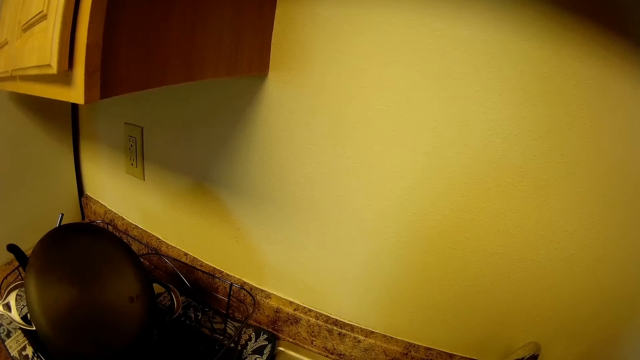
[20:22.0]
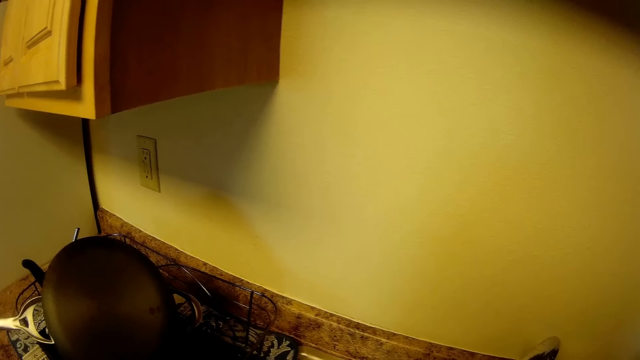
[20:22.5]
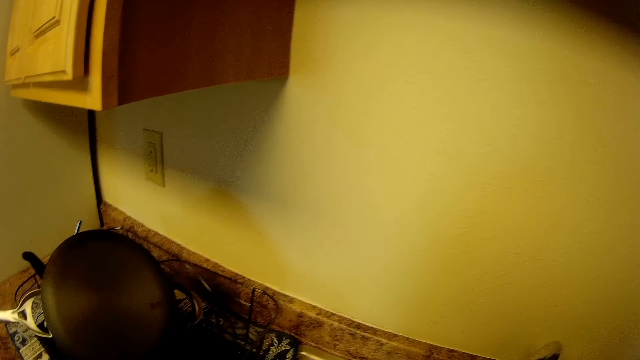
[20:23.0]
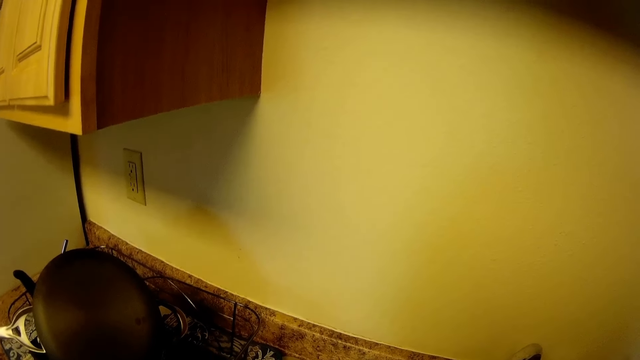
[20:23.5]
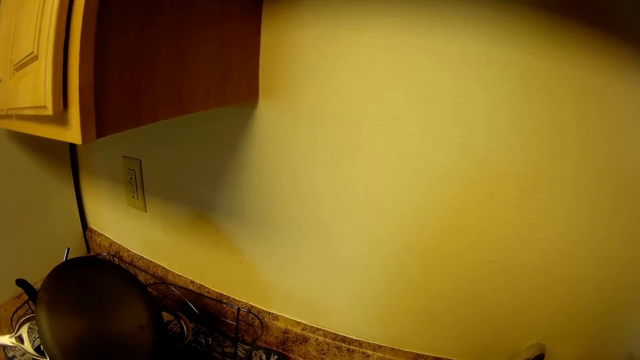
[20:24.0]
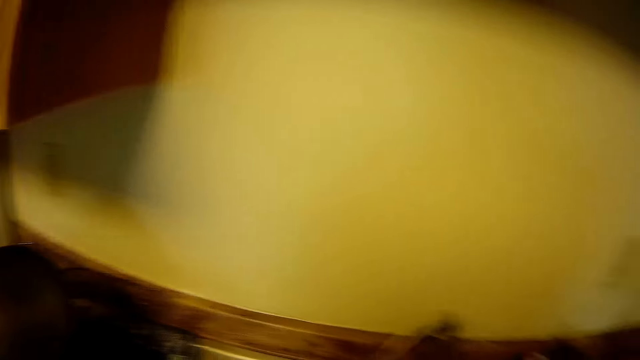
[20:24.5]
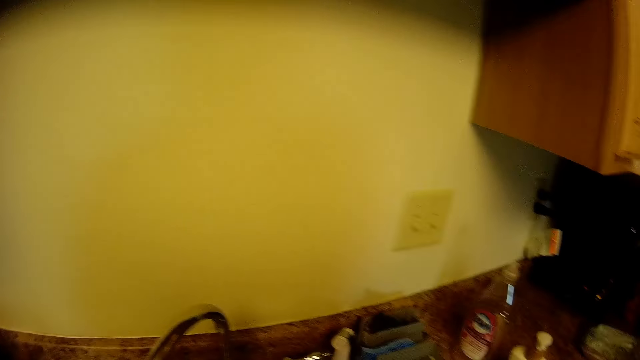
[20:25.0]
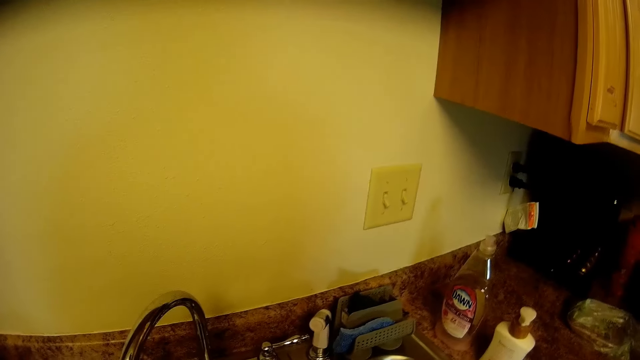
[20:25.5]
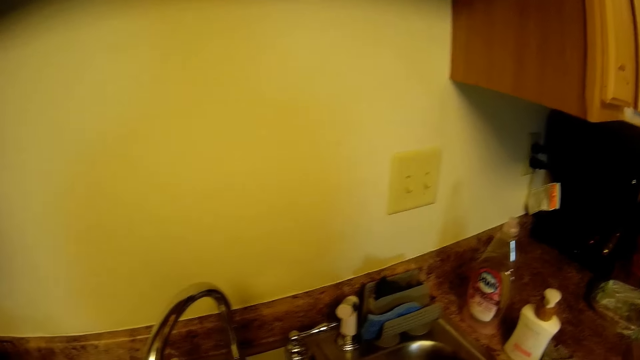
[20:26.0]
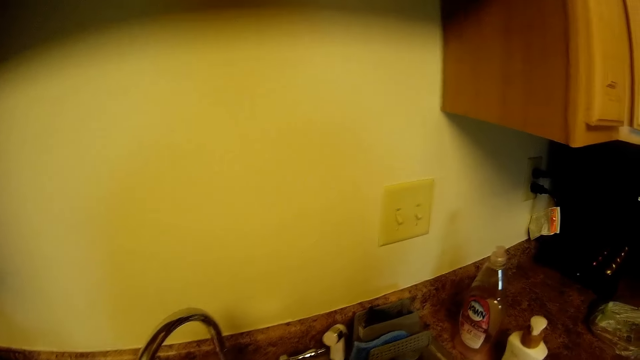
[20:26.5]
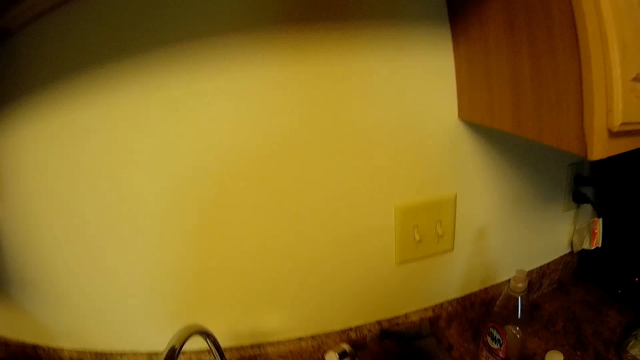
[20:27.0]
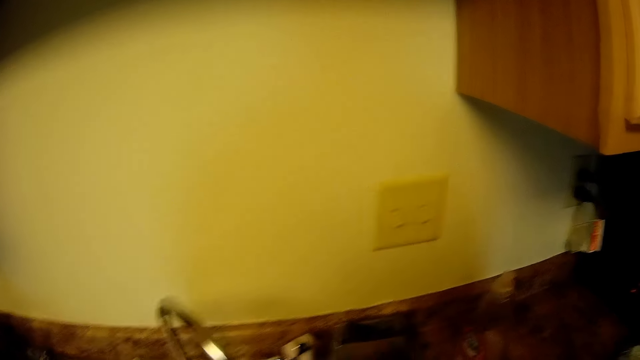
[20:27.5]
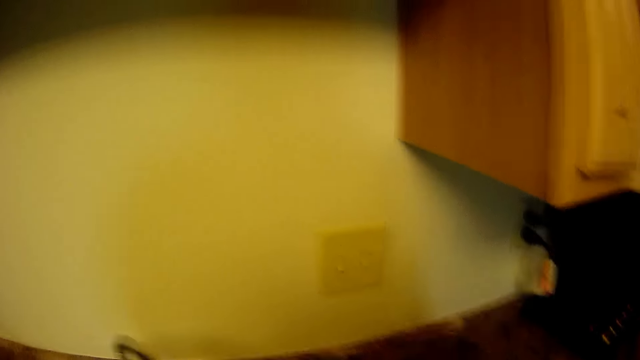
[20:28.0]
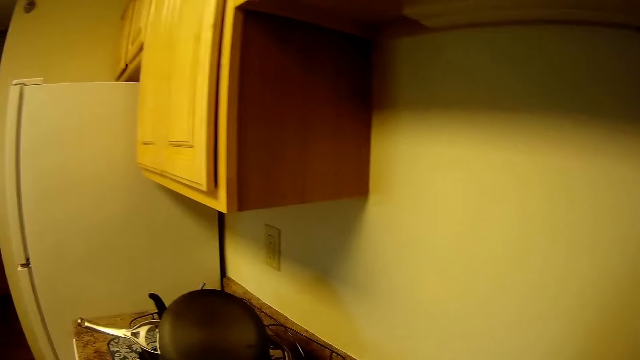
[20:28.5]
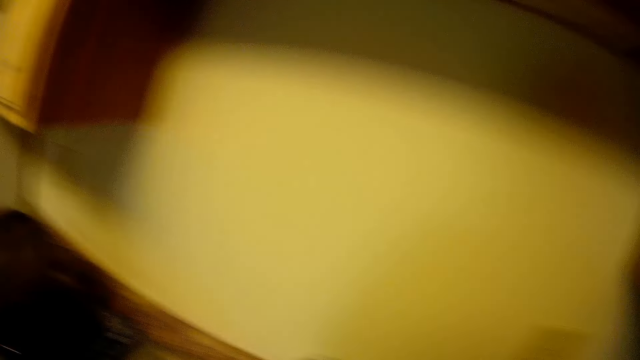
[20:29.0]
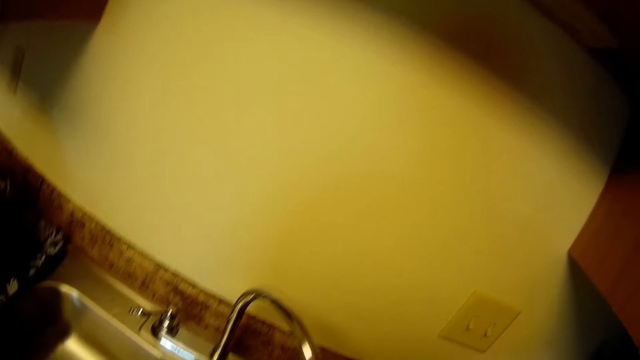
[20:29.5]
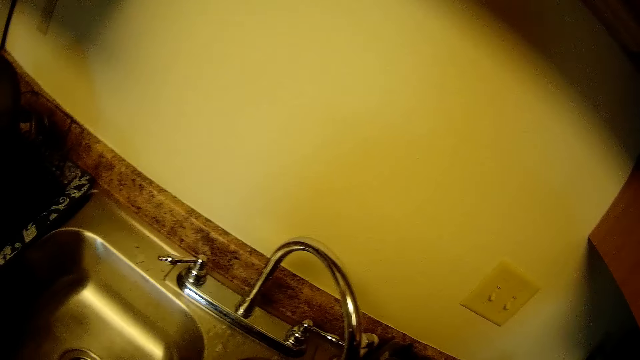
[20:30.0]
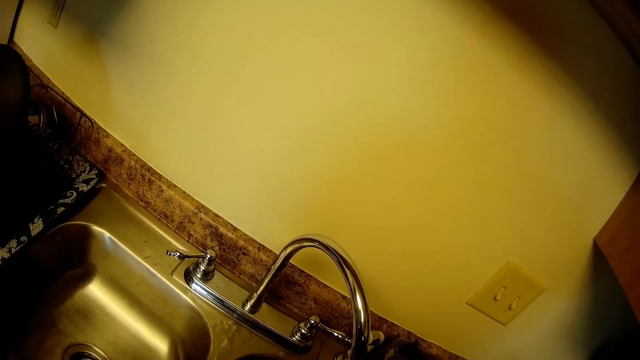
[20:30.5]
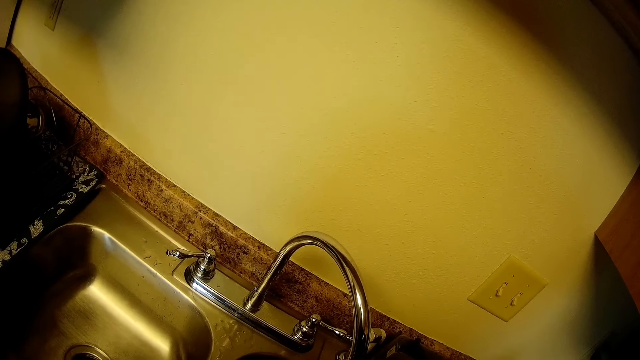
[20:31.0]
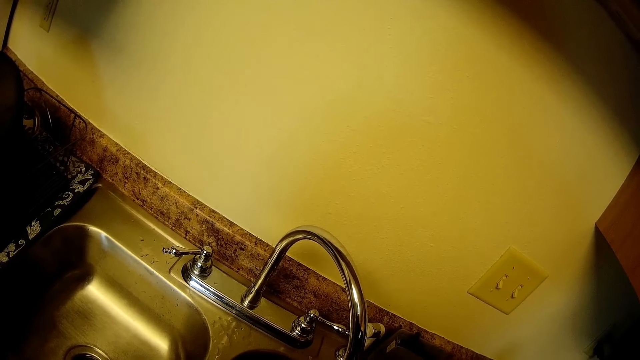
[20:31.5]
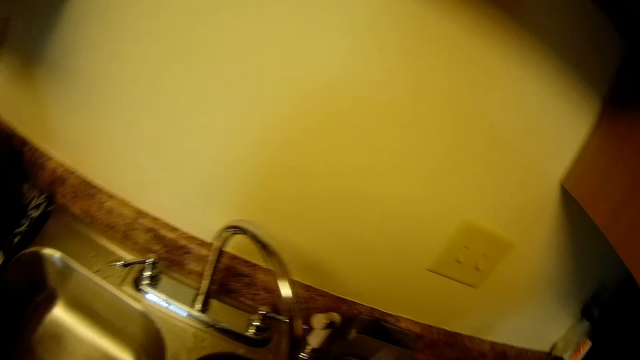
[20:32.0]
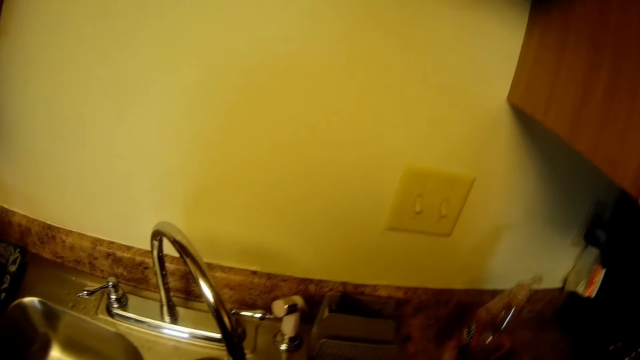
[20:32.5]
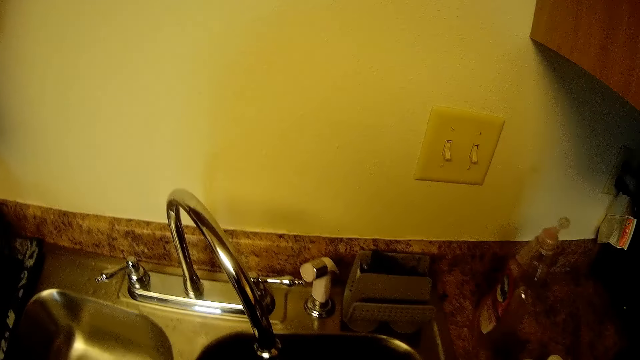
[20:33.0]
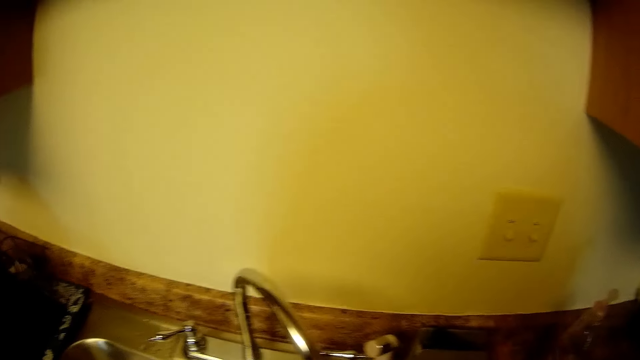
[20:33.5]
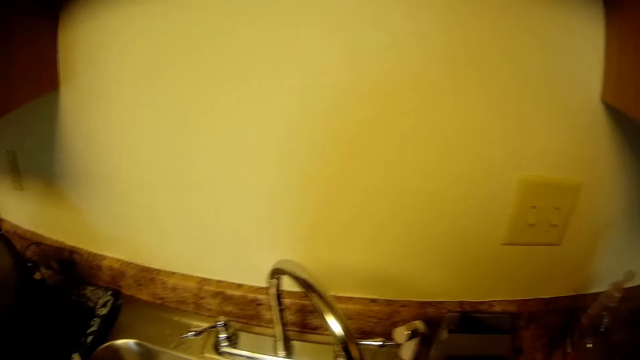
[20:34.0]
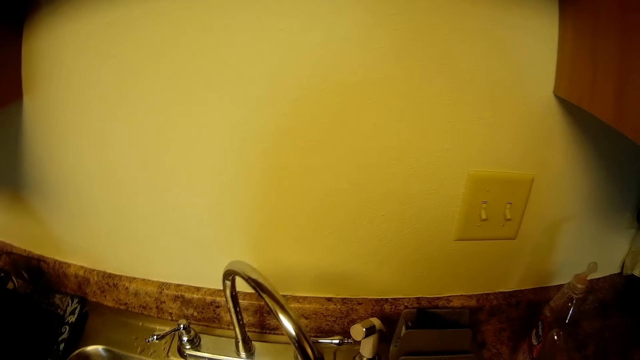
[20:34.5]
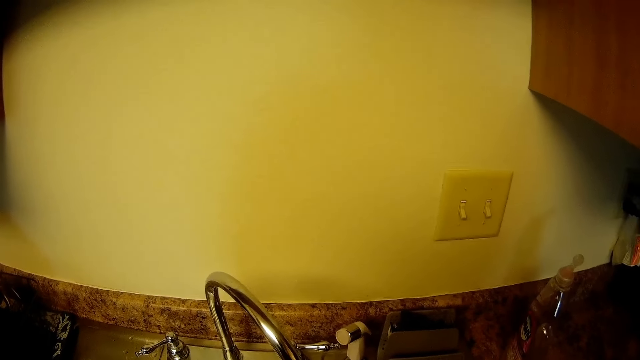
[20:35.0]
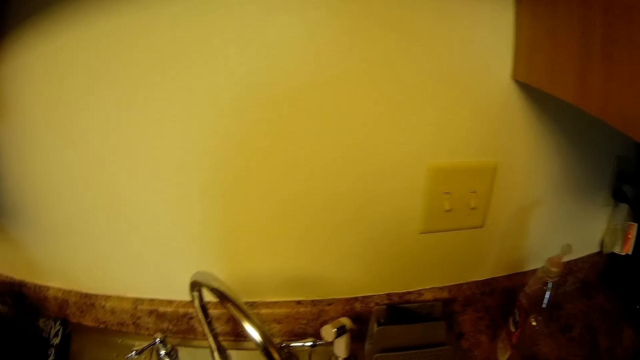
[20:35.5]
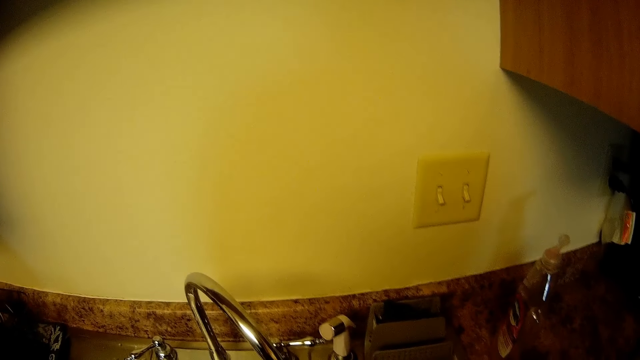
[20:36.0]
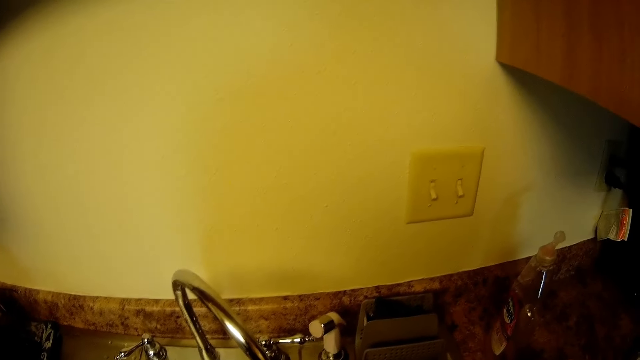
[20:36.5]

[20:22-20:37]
The camera wearer picks up a sponge from the rack with her right hand. She drops a soap bottle on a countertop with her right hand.

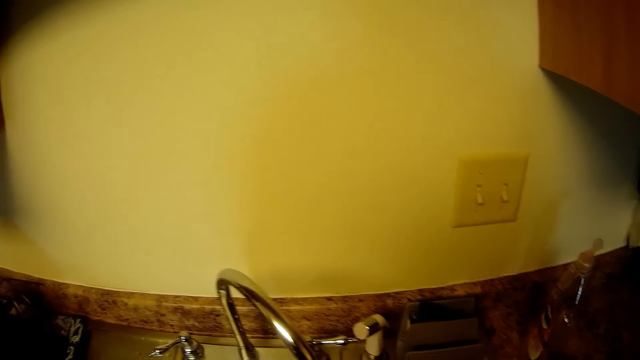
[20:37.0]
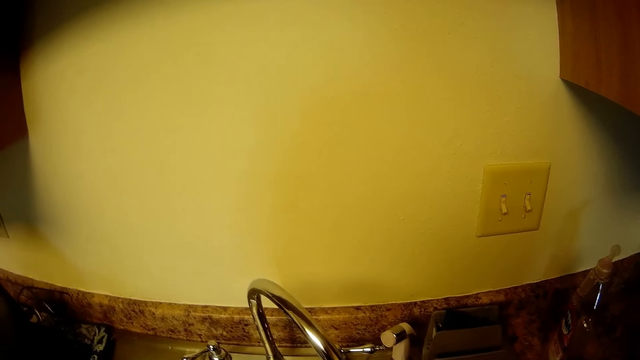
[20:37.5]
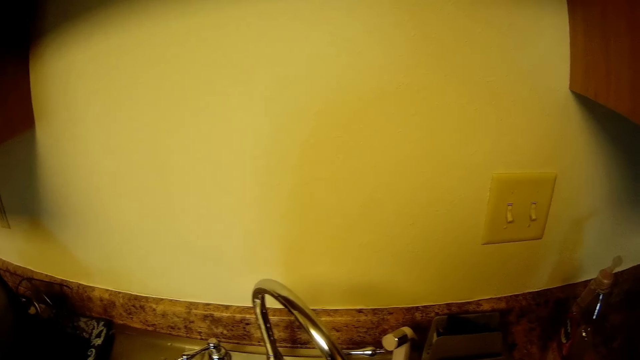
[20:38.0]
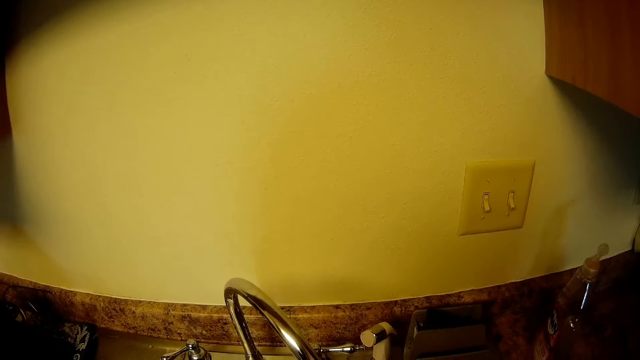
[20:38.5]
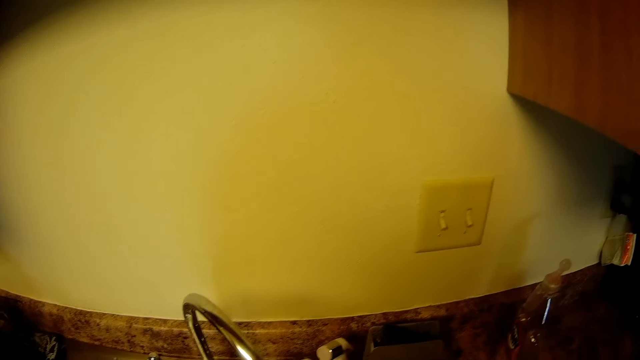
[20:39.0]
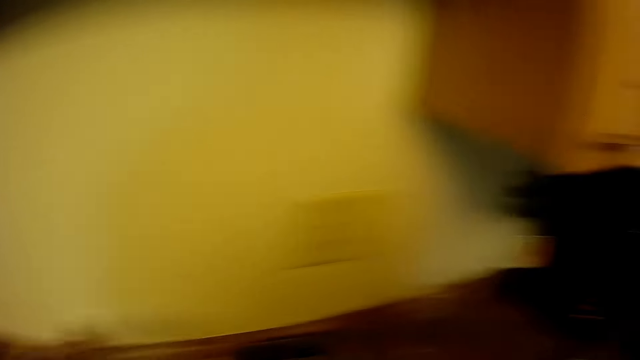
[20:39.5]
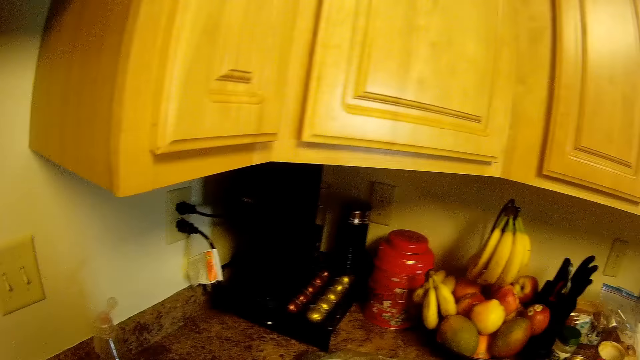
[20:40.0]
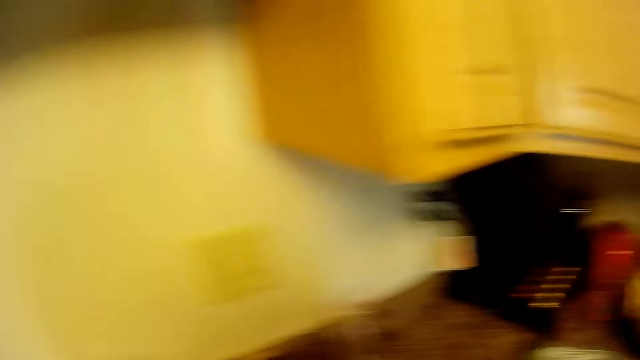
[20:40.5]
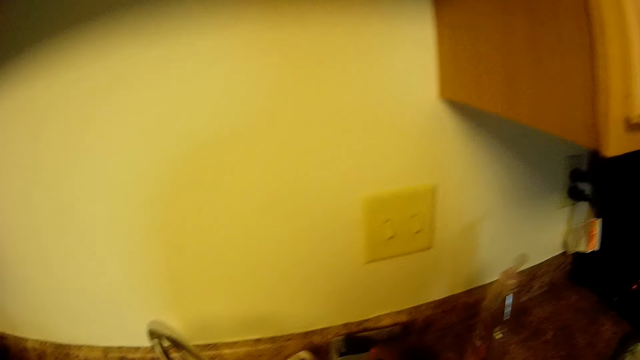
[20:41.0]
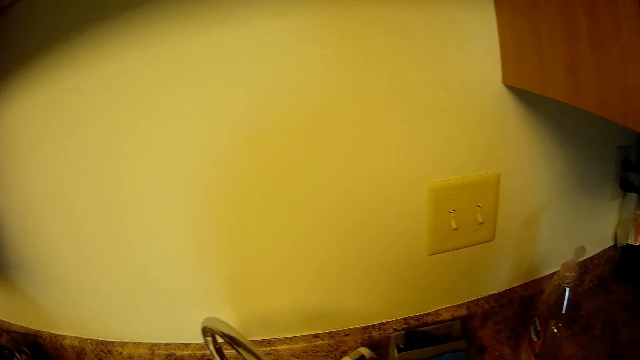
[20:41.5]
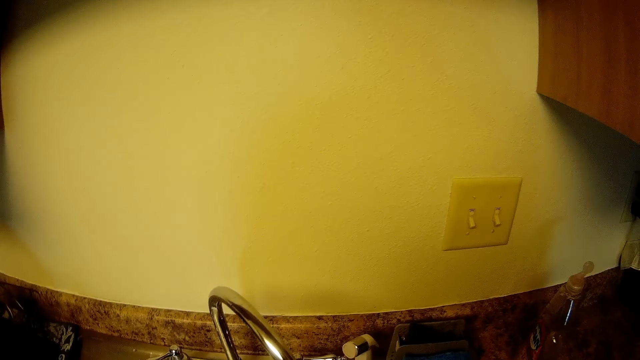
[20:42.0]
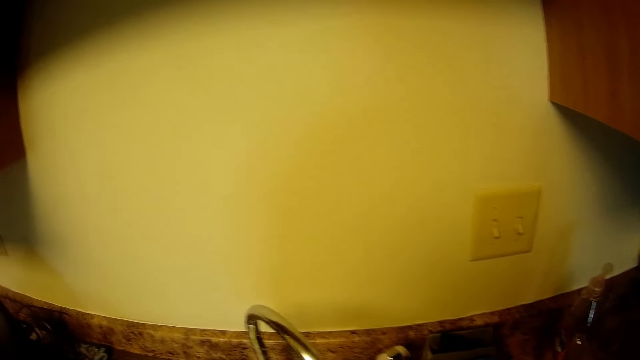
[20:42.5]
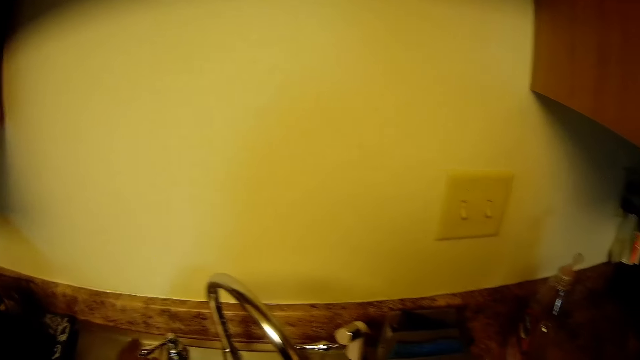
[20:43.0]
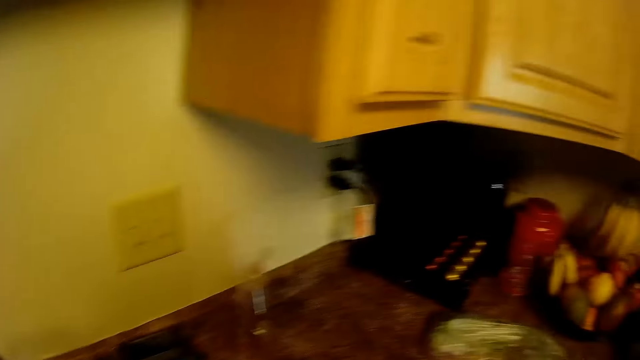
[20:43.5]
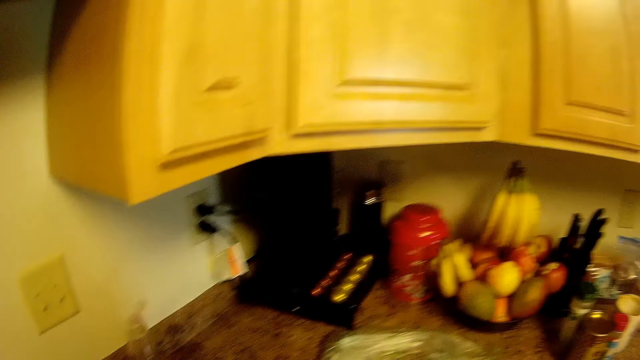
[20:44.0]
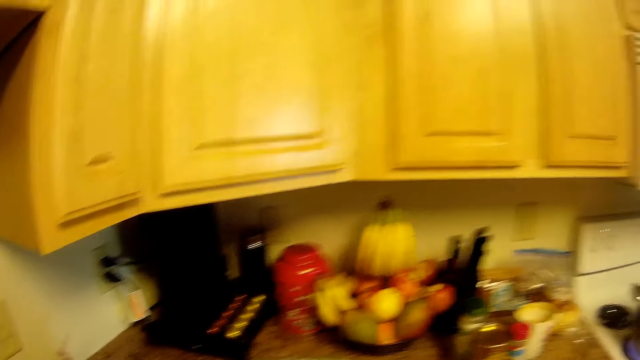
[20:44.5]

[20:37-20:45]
The camera wearer drops the sponge in the rack with her right hand.
